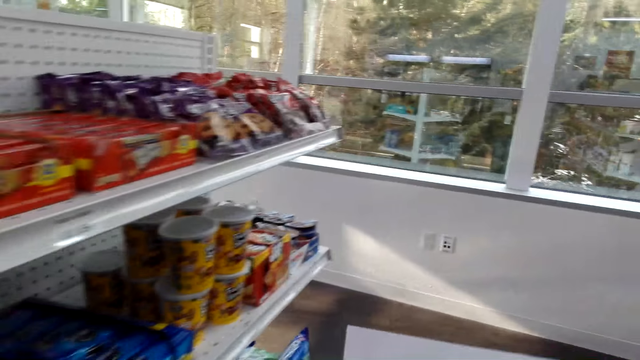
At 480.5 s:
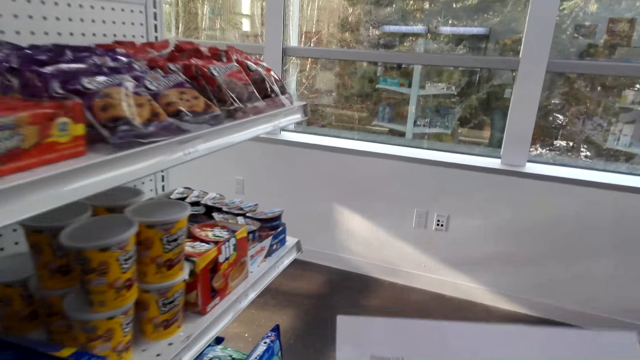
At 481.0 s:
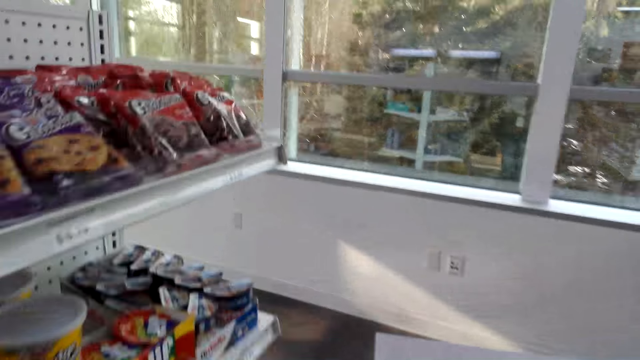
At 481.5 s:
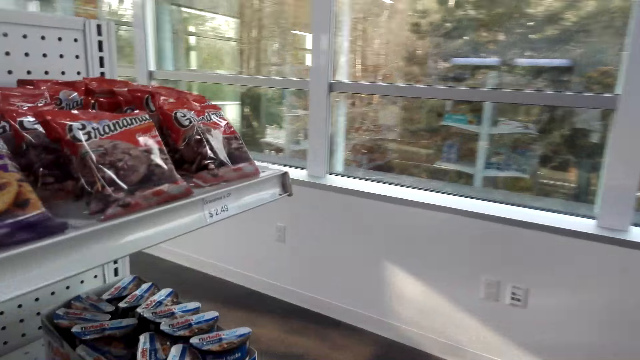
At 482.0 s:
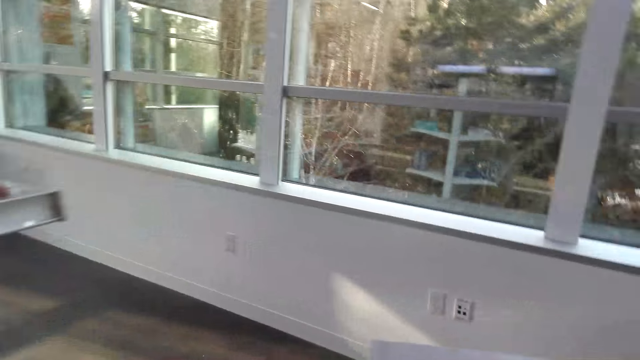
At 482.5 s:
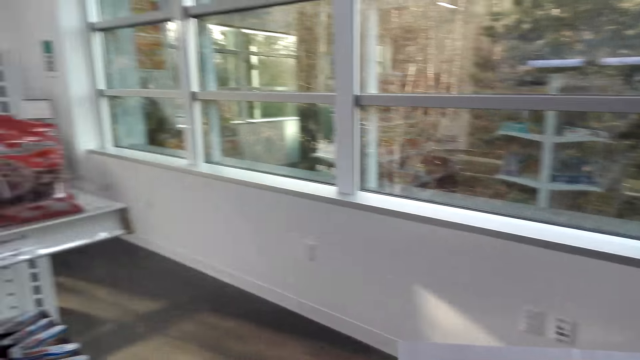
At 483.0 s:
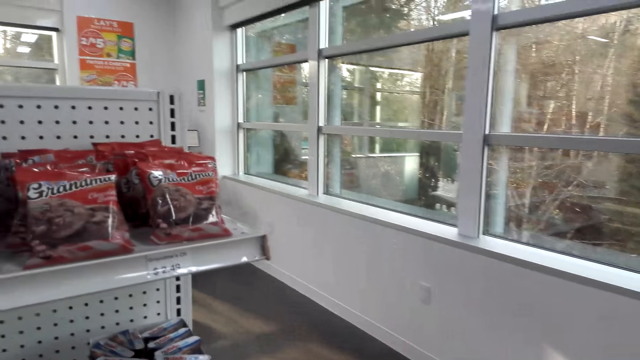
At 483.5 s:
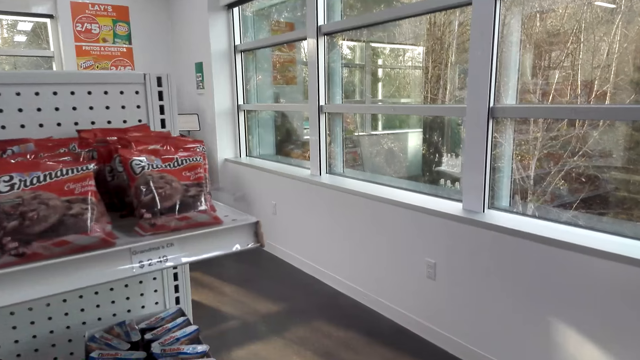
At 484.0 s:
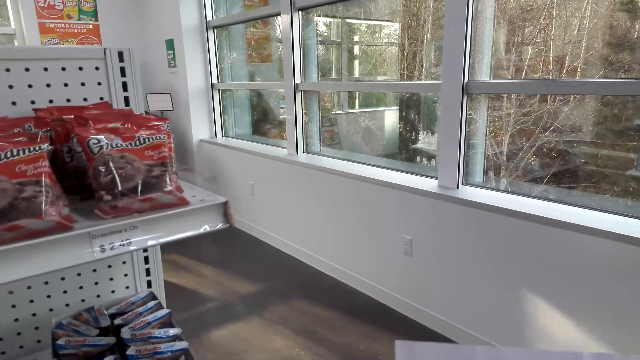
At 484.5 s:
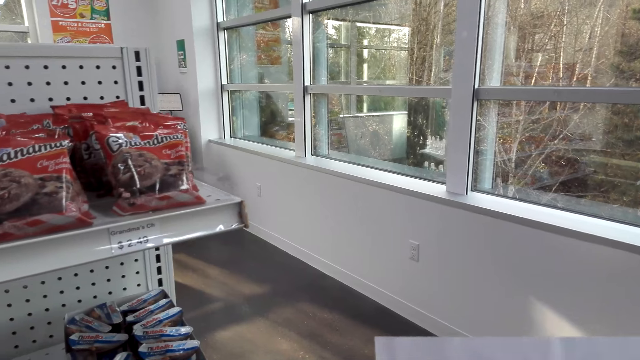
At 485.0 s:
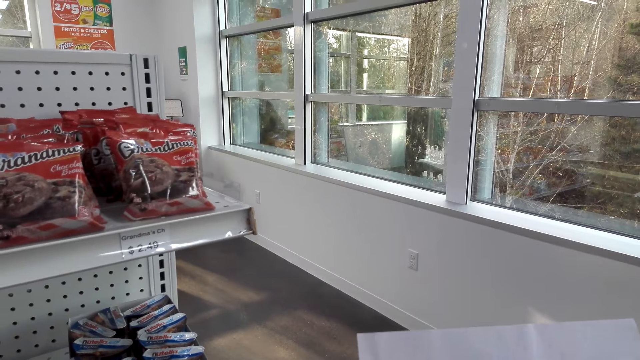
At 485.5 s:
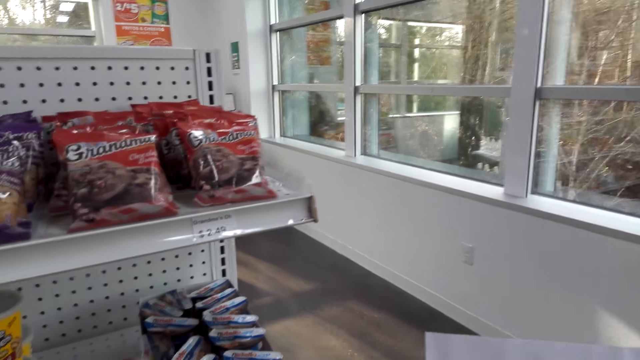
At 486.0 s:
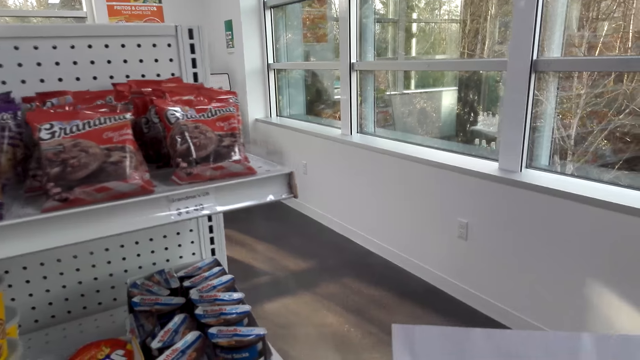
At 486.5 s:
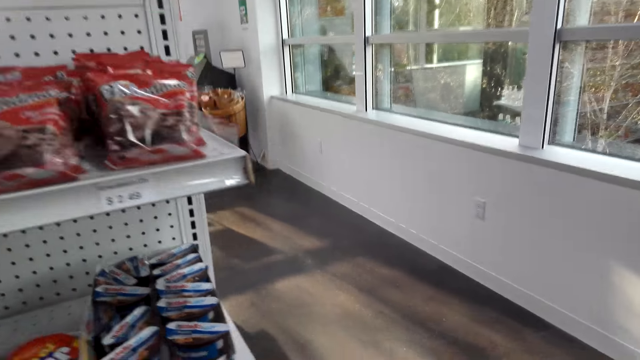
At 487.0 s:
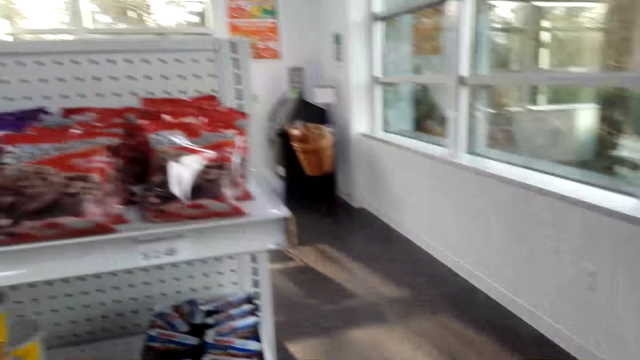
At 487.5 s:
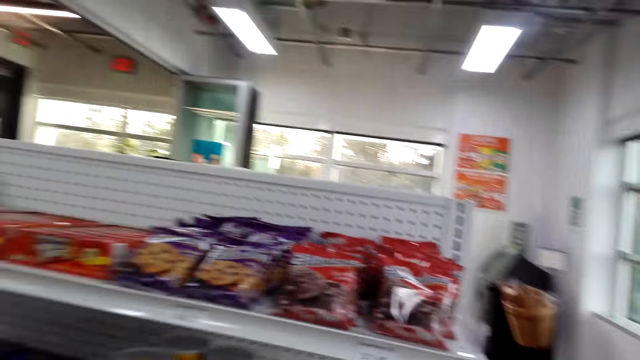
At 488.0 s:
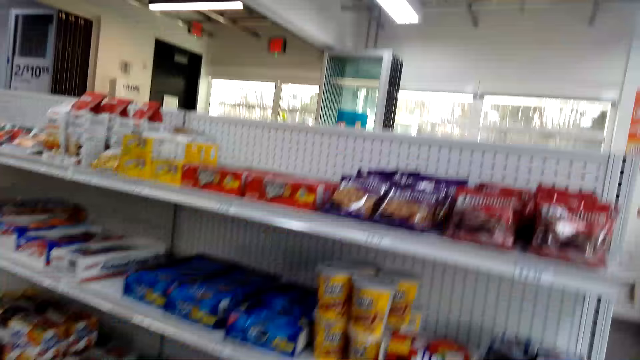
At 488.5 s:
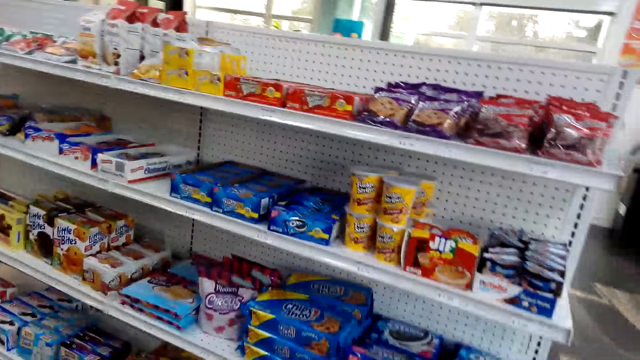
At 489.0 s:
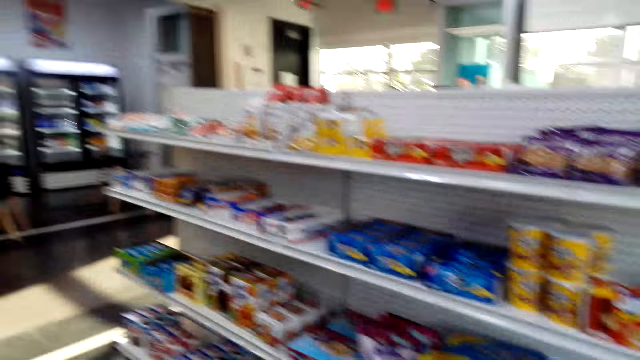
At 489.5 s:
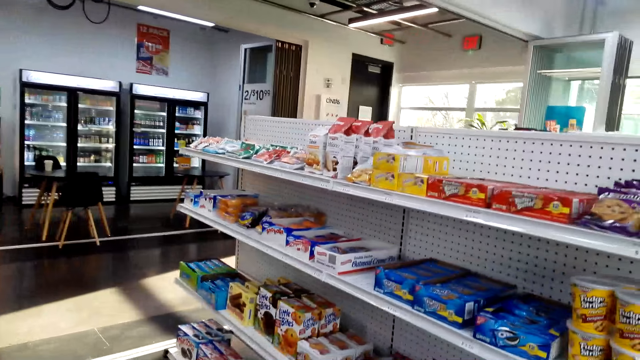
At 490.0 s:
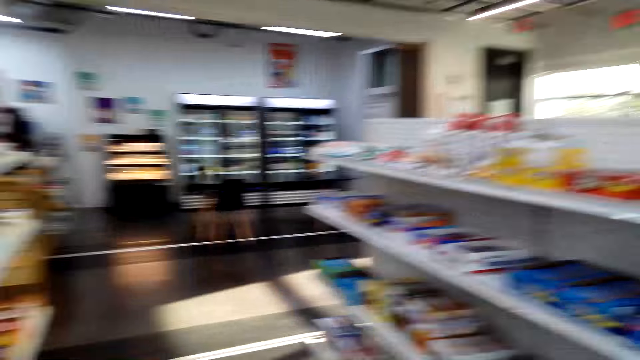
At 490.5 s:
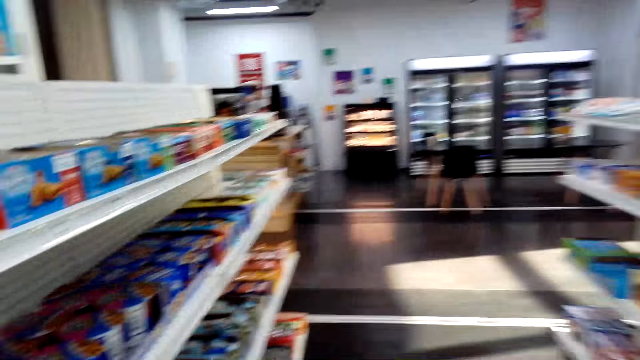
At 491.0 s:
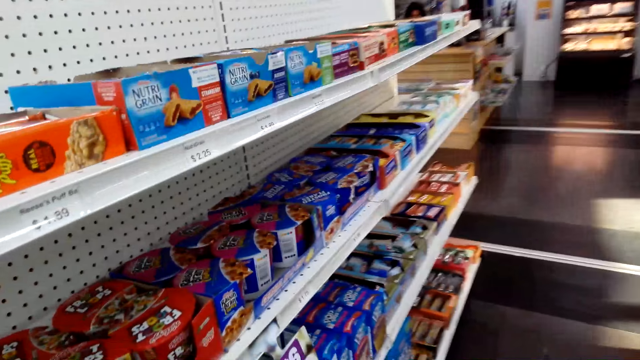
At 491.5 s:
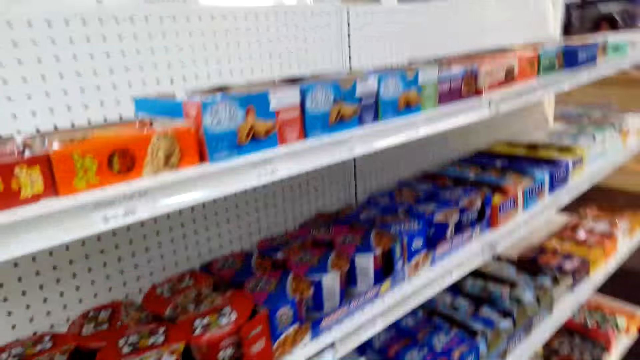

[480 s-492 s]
The camera wearer lifts the list paper. They walk around the supermarket. They read a piece of paper.

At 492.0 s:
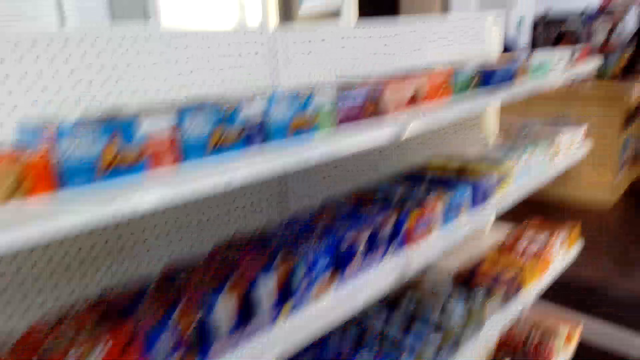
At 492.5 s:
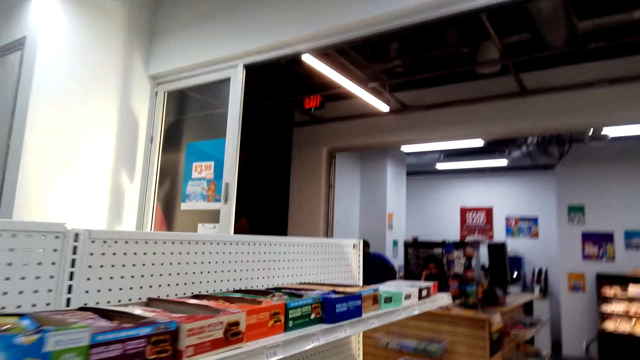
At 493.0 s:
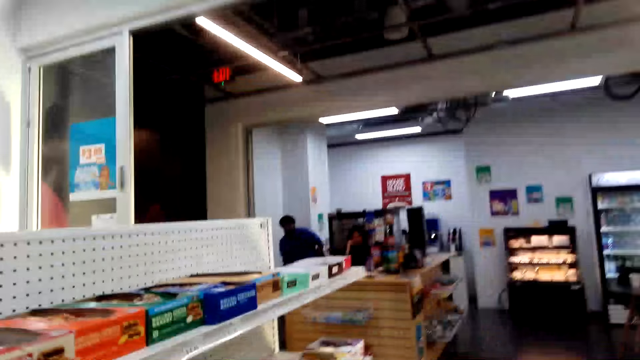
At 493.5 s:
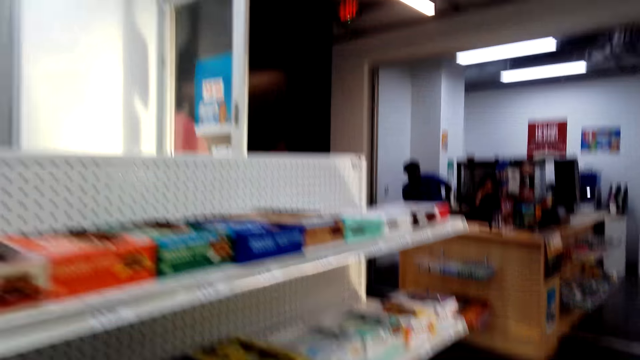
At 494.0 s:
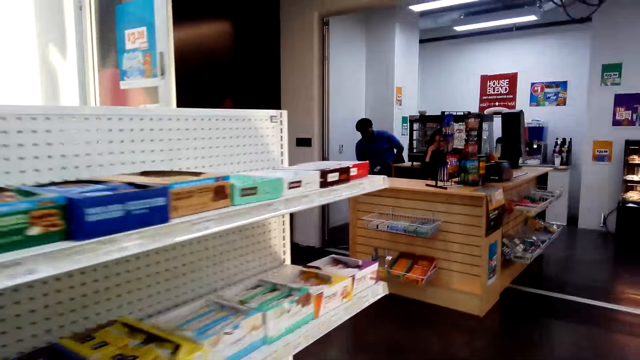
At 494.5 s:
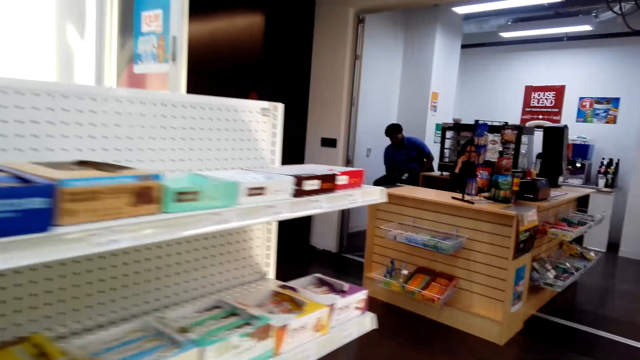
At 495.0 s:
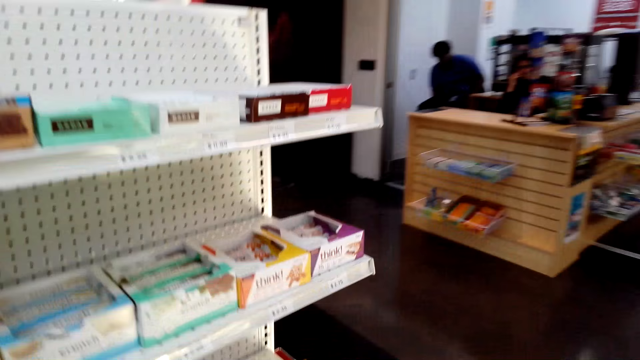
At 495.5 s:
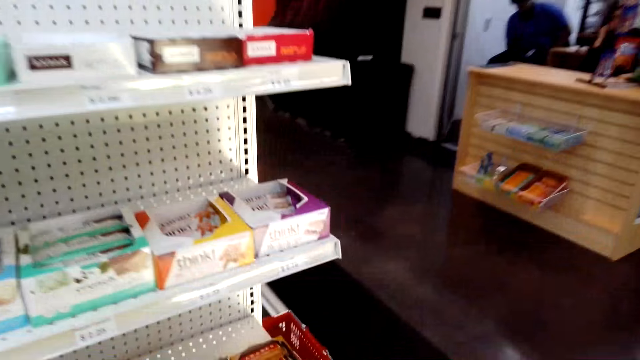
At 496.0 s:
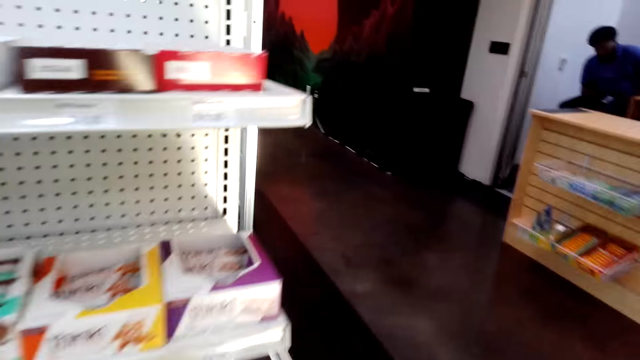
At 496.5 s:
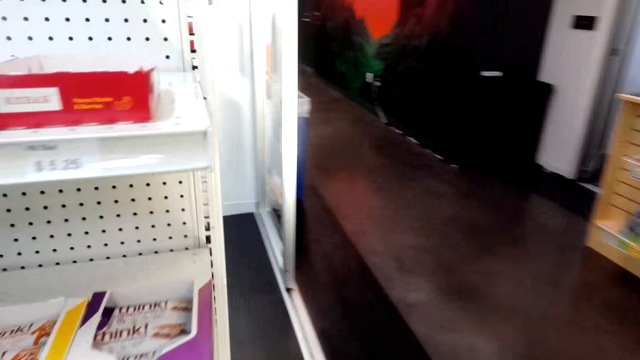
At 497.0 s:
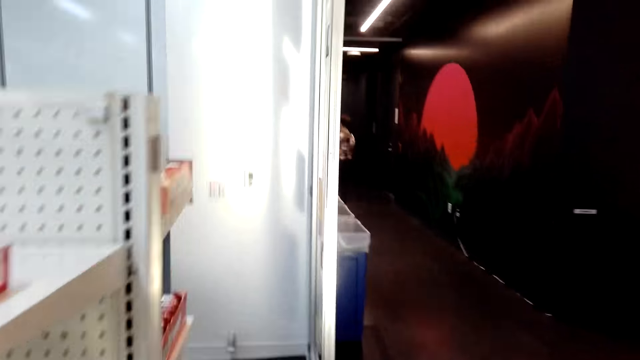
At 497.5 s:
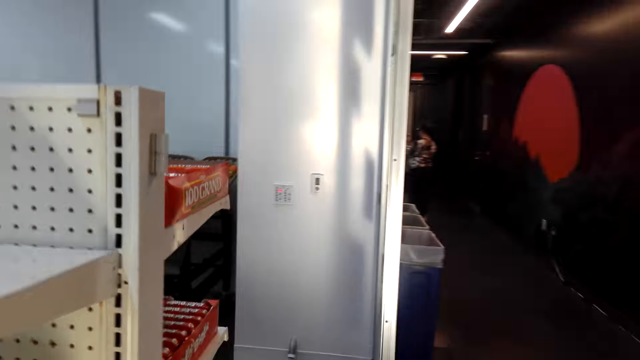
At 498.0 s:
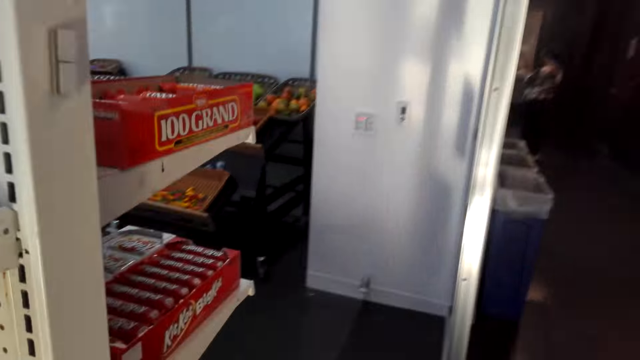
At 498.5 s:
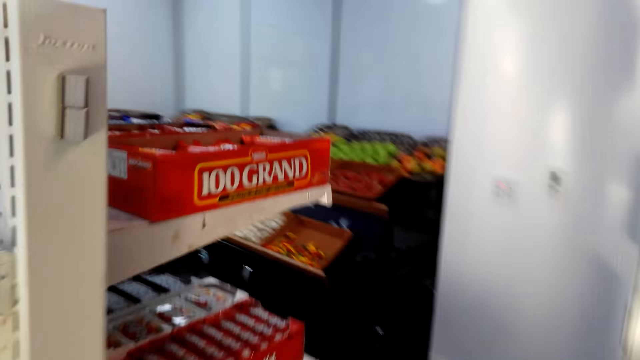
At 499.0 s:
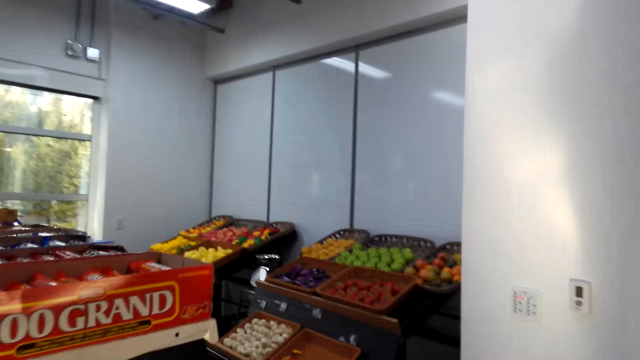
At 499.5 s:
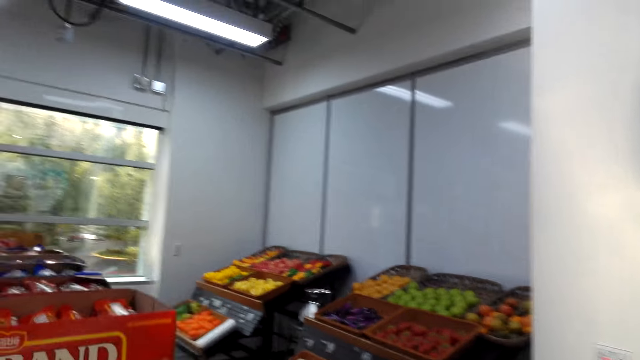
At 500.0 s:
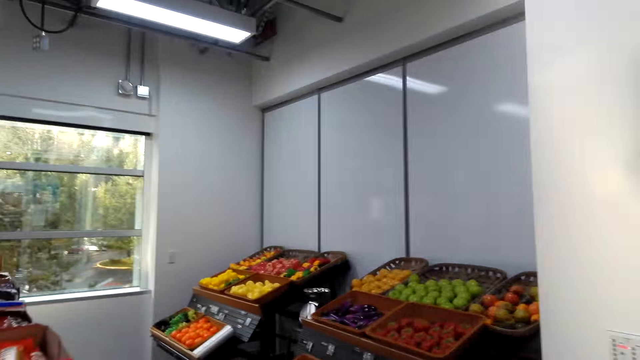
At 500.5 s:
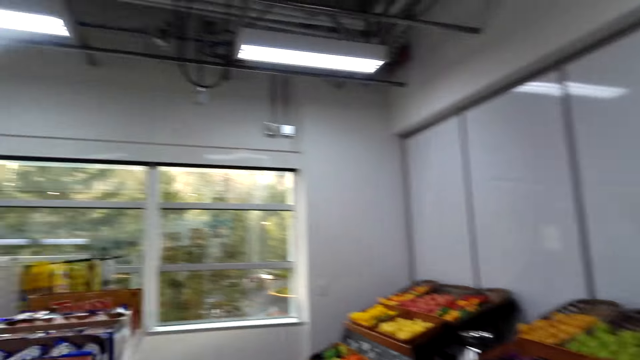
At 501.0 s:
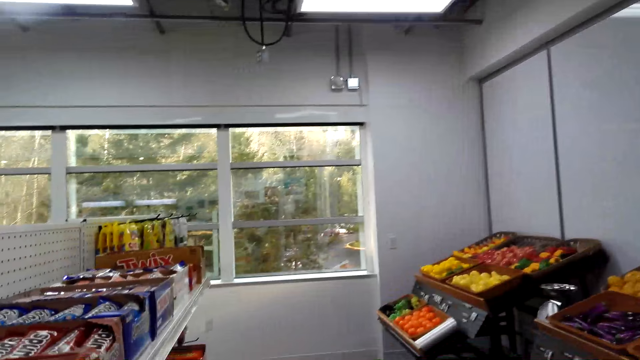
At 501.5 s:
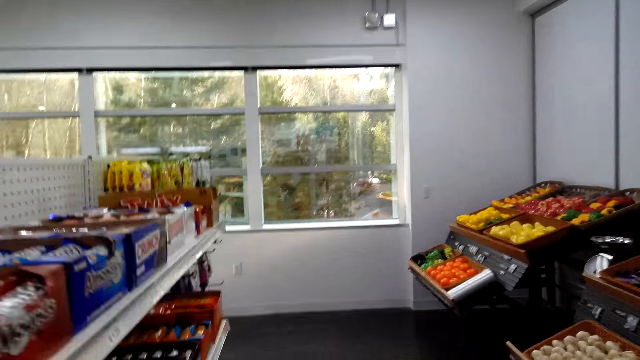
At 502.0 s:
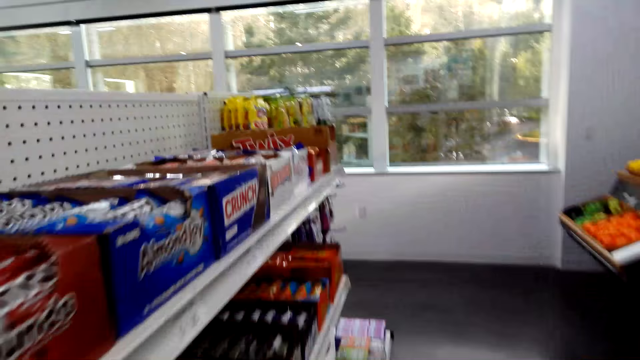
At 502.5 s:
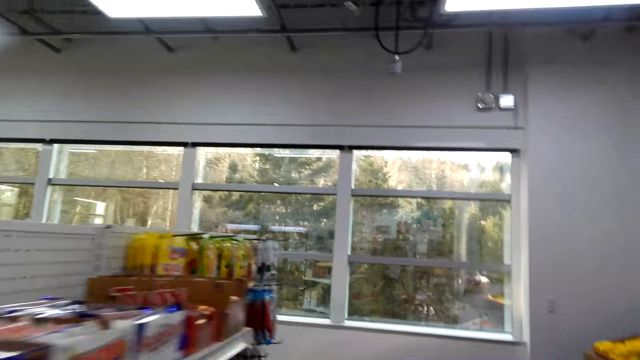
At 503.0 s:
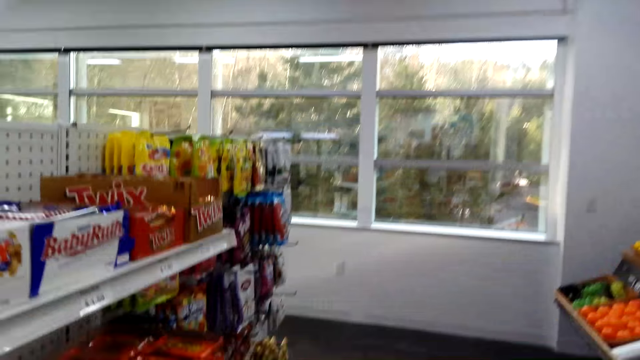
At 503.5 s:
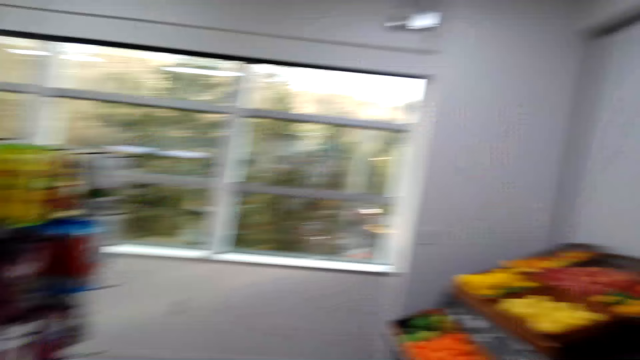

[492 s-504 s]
The camera wearer walks around the supermarket.
